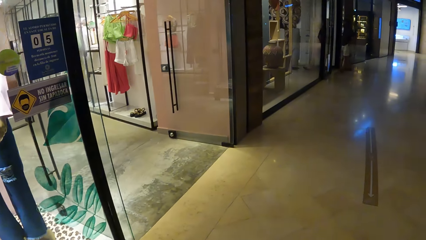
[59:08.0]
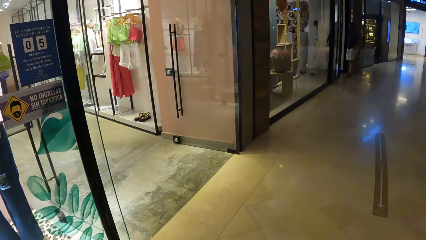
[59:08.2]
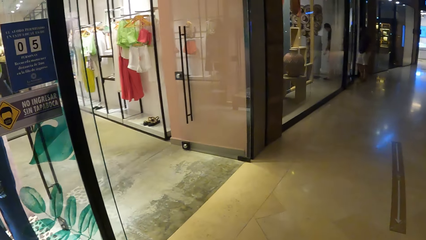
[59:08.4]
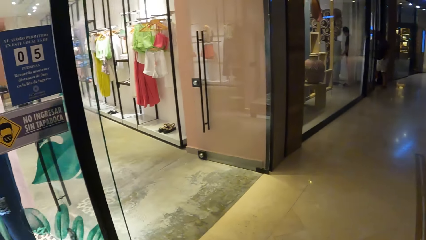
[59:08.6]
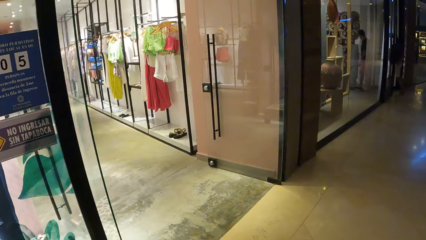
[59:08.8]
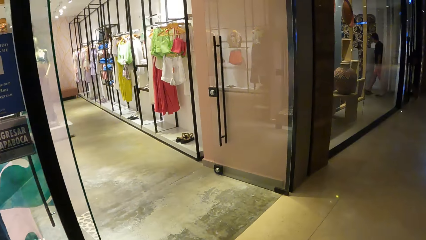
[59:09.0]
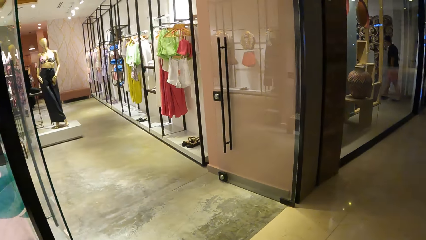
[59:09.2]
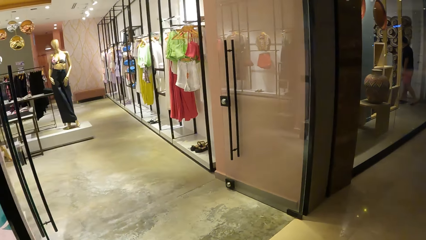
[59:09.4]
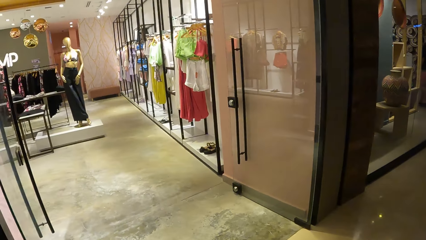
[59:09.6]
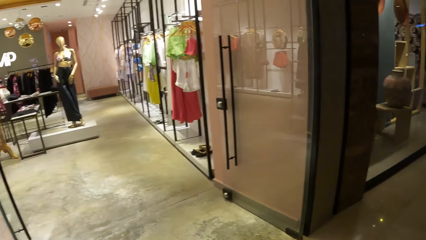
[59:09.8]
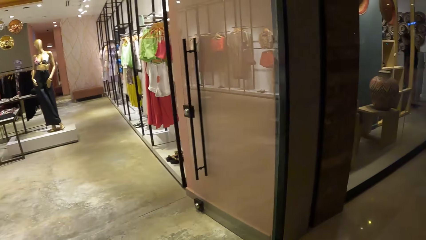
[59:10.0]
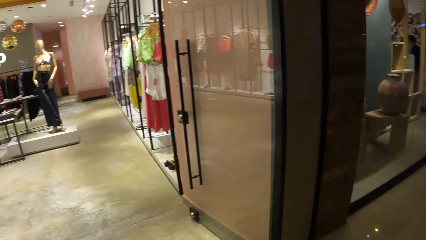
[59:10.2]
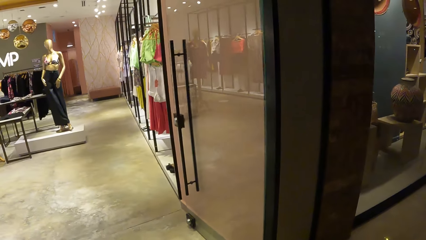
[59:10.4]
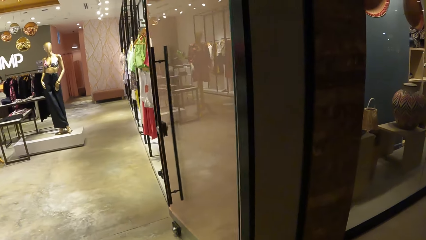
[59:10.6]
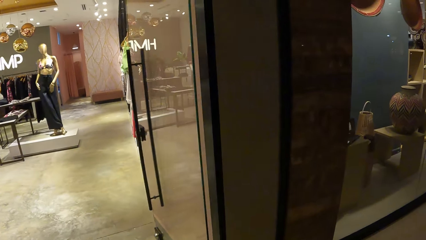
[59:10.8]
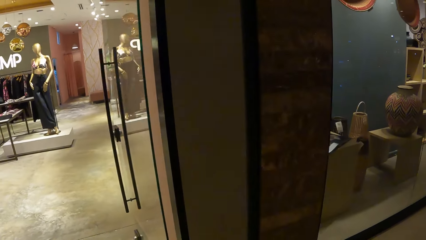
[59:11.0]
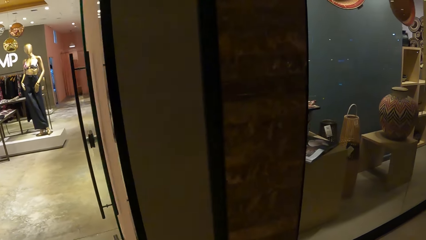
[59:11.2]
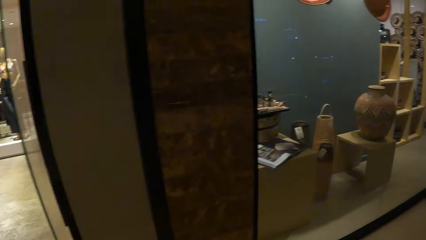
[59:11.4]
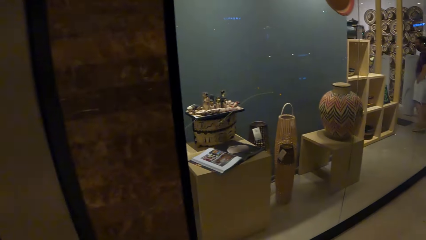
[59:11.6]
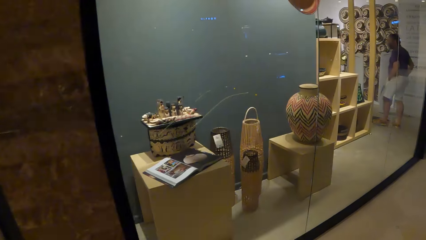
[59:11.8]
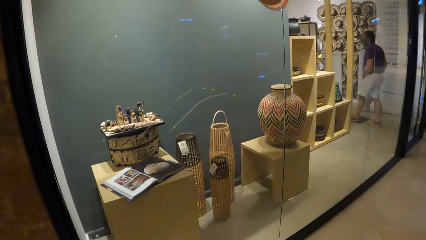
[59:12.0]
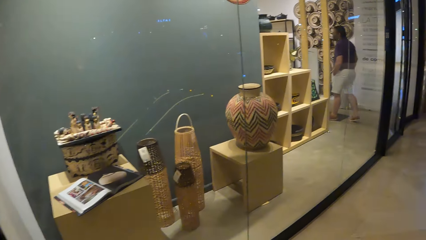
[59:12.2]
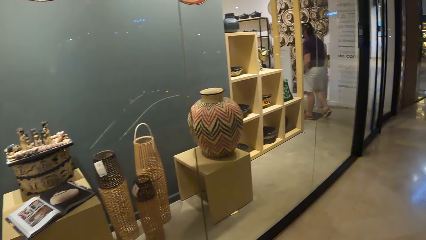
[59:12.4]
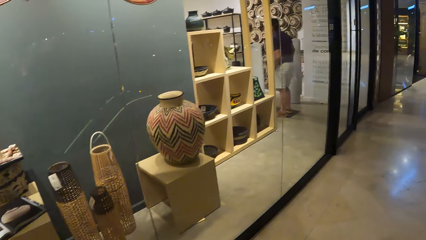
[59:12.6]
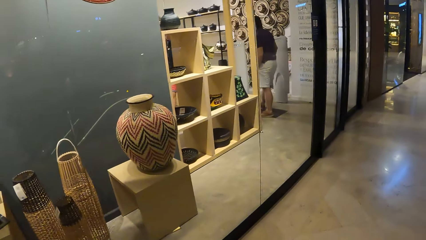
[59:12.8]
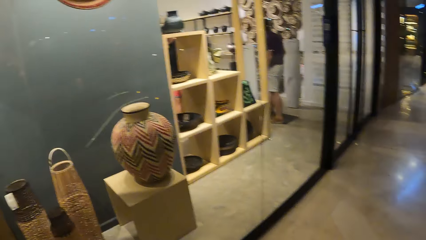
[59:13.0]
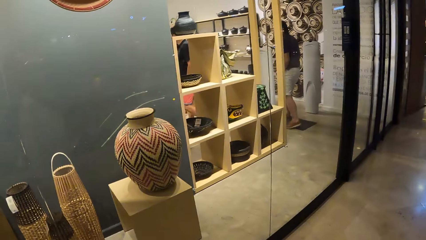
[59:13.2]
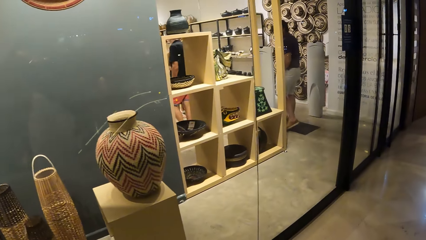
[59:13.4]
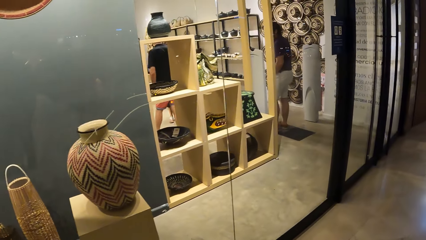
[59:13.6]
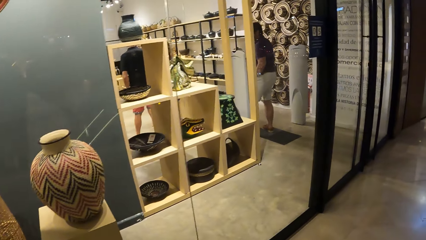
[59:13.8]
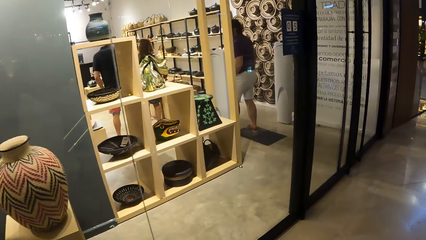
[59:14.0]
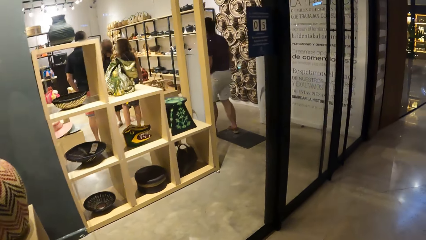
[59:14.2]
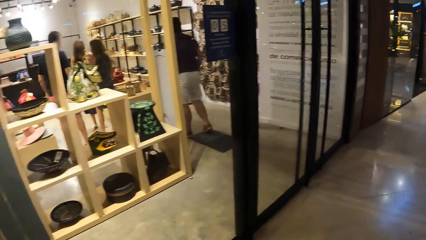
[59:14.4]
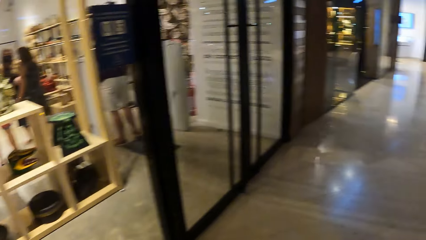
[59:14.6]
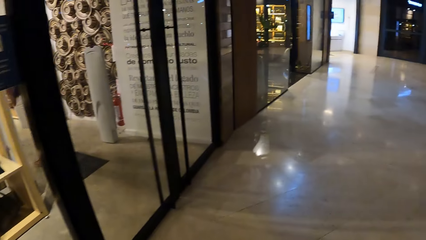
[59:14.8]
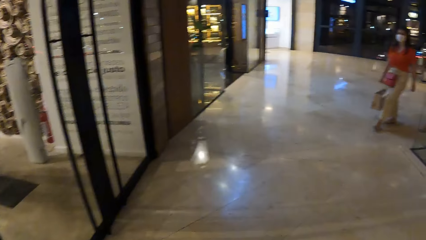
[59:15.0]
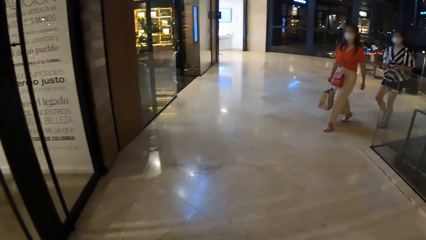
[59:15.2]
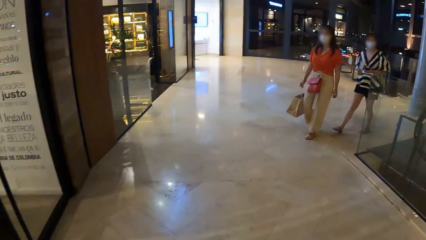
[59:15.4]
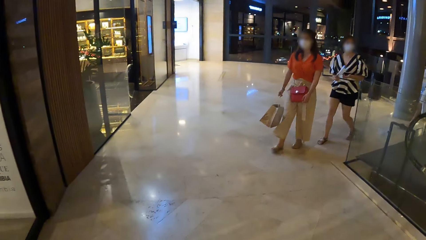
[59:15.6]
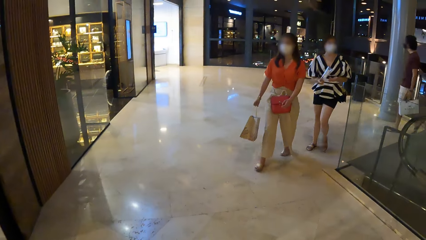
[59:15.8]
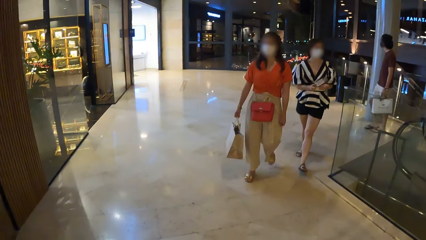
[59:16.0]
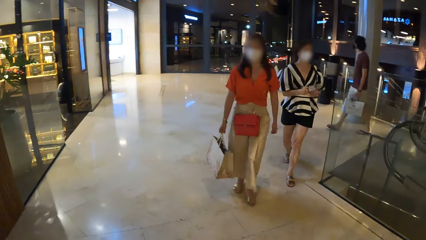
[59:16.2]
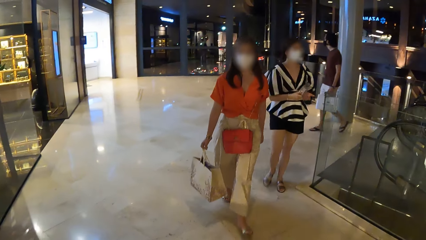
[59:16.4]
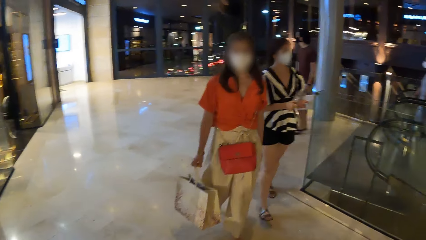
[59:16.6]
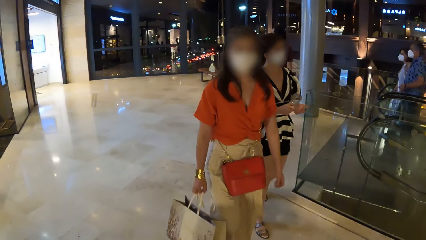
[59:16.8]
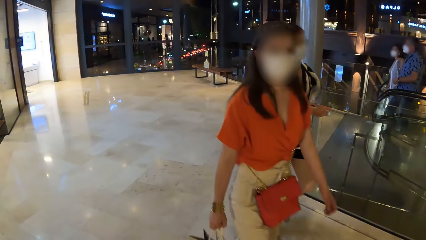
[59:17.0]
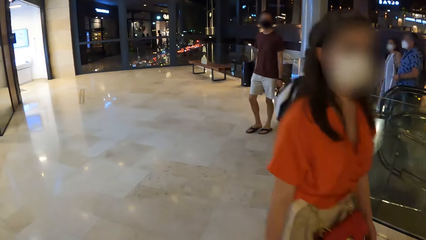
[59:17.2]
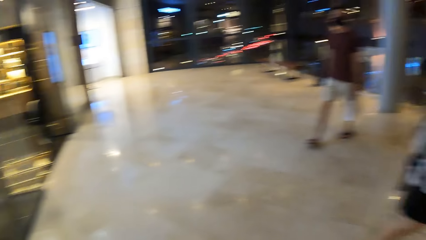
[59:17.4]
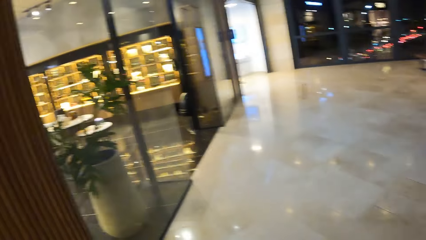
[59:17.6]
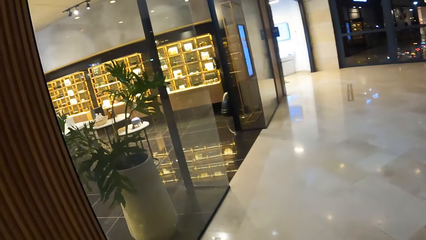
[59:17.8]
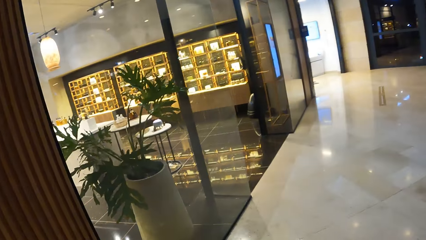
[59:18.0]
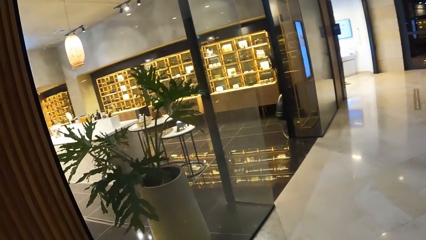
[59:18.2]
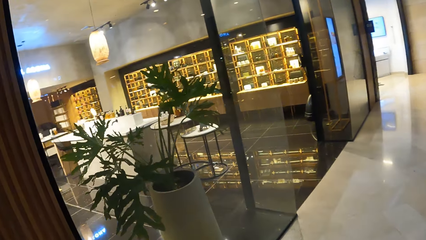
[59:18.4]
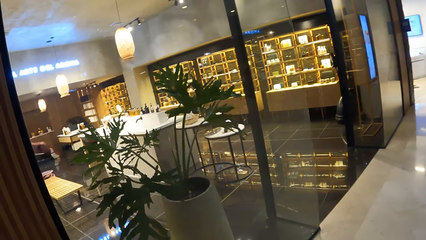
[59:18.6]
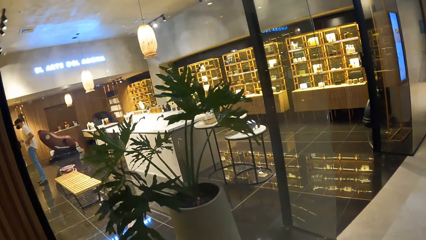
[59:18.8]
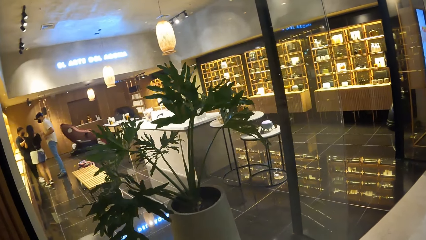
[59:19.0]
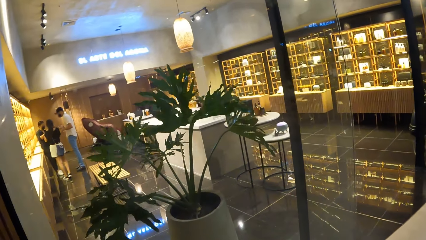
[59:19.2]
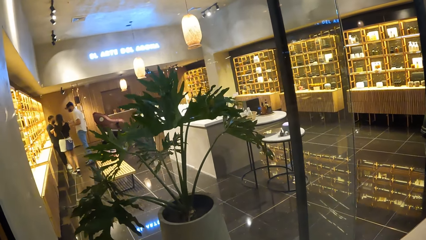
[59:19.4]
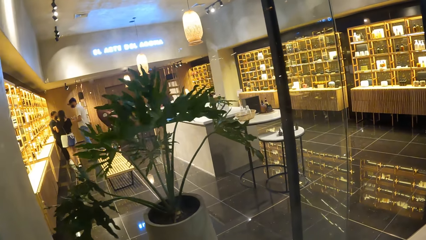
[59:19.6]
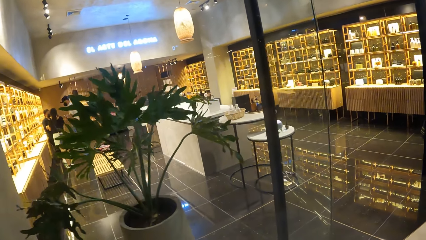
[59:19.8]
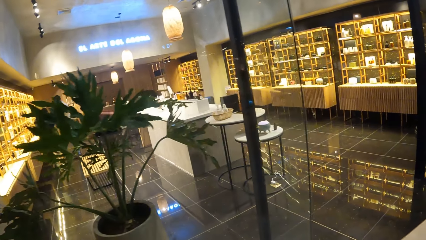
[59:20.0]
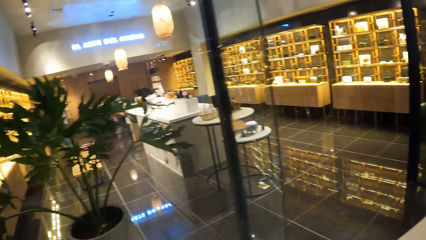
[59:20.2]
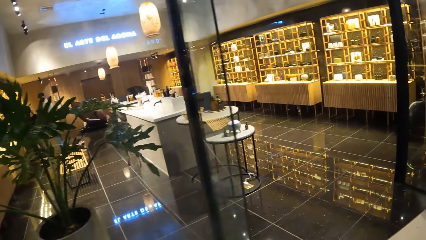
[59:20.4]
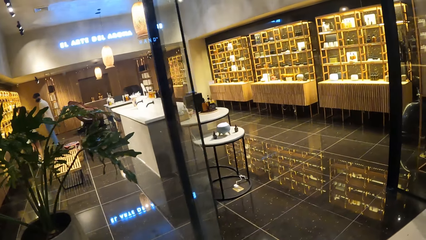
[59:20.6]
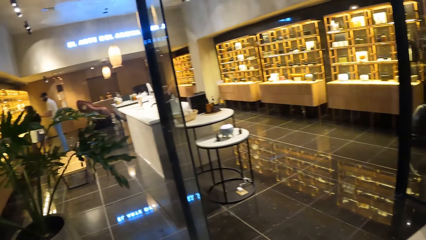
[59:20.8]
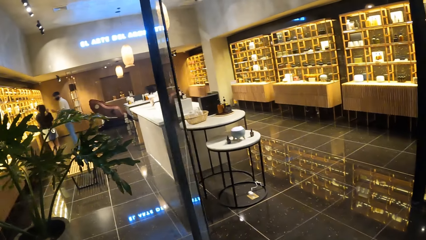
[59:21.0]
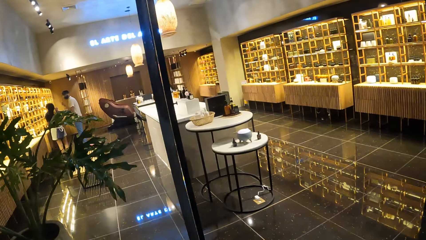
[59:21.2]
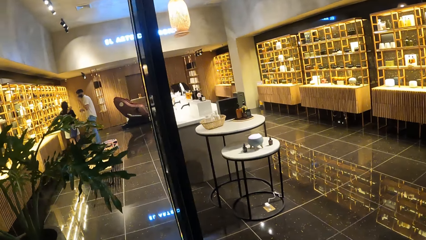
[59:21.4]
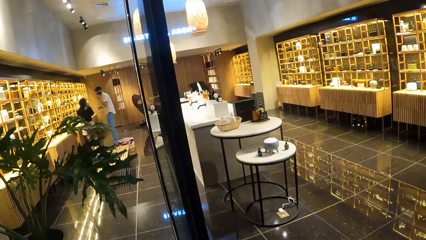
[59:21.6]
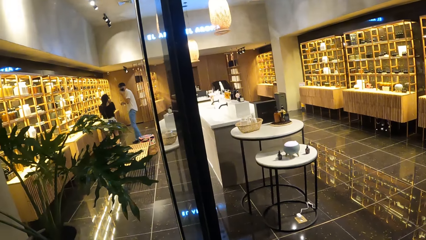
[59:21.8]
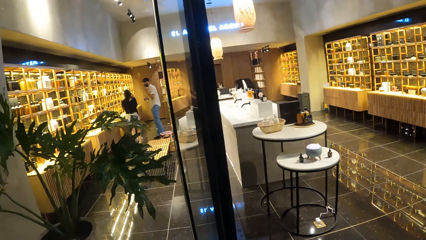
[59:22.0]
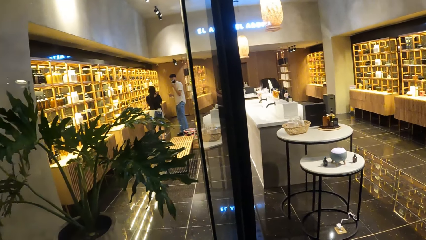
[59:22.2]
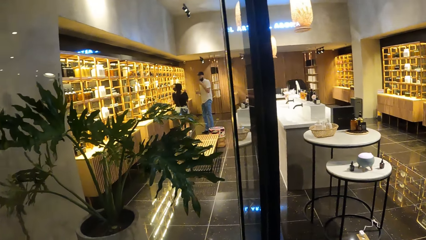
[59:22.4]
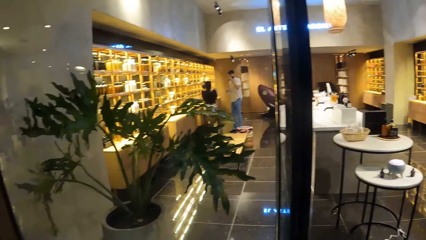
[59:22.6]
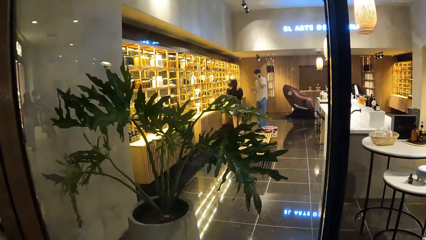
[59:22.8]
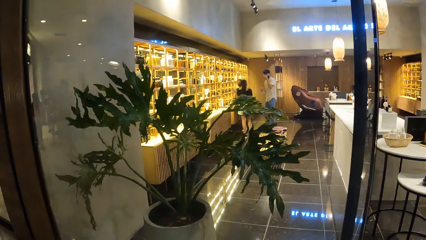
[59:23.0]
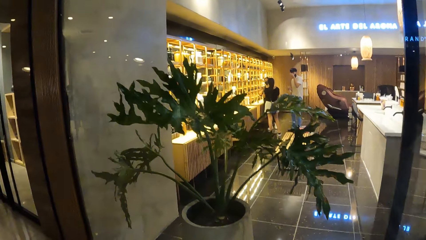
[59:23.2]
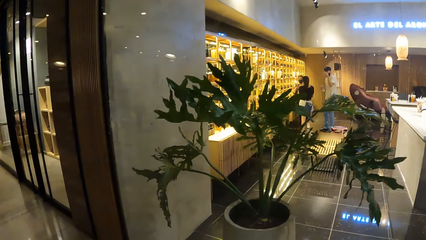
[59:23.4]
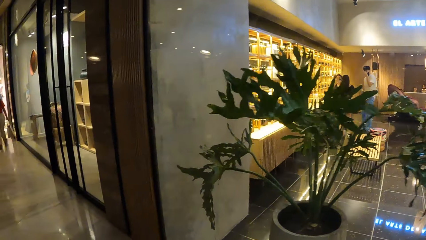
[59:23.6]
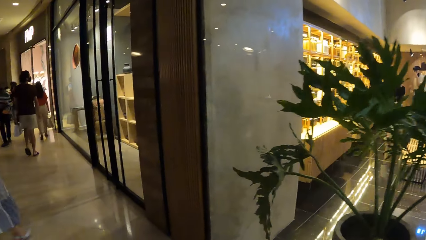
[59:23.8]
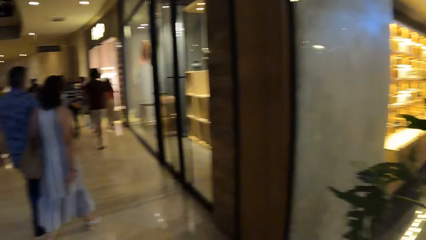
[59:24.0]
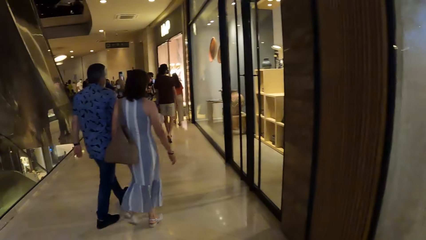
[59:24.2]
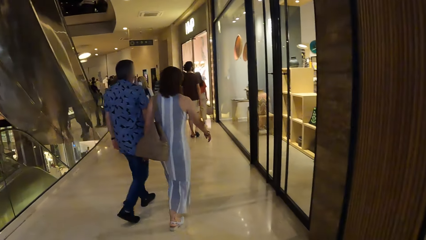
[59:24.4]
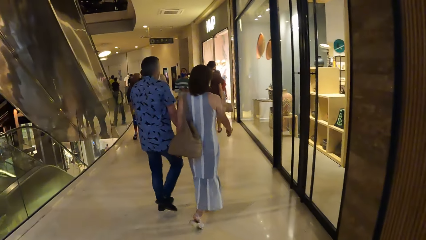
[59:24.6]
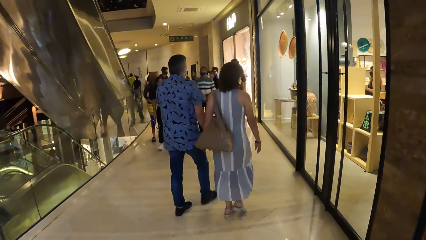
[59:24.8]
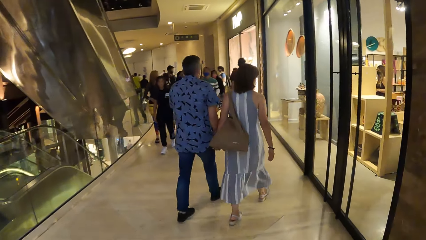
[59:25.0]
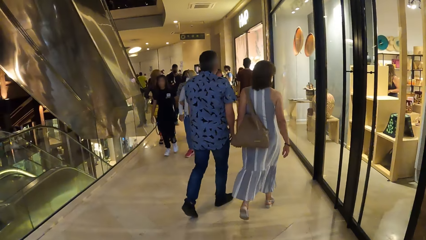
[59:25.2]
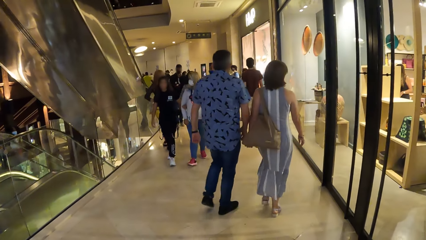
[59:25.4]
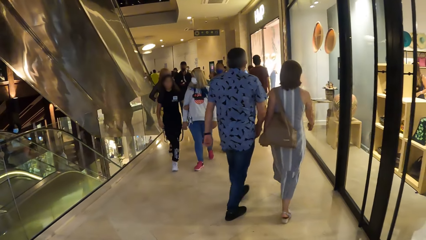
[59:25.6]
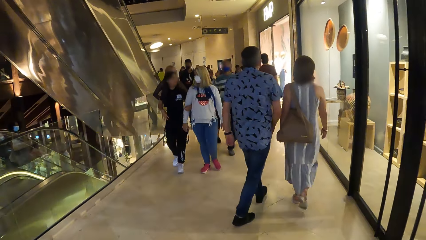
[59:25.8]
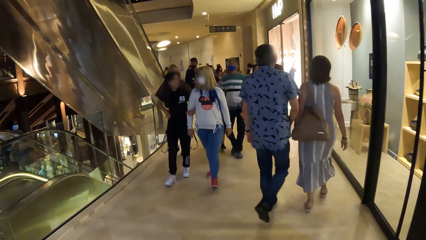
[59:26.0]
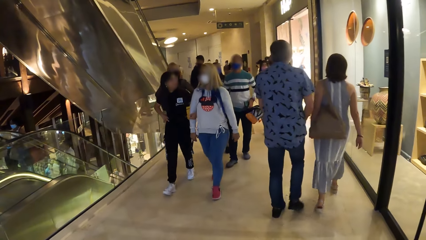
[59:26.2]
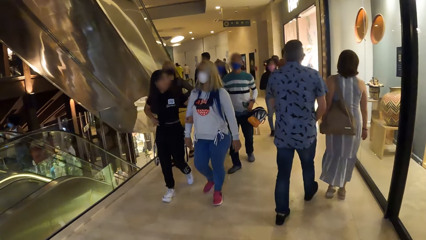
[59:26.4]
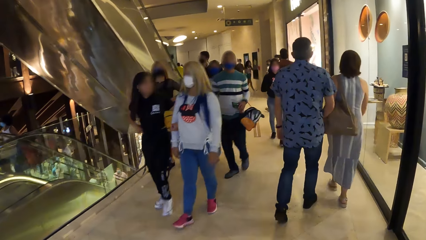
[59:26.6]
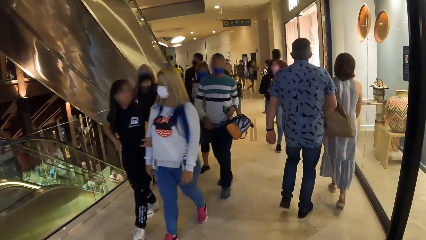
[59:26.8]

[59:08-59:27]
The camera wearer moves around. They look at the clothes in the display. They look at the items in the décor shop. They look around. They look at a person. They look through the liquor shop. They move around.
